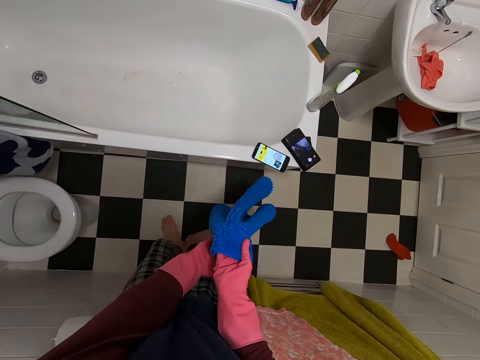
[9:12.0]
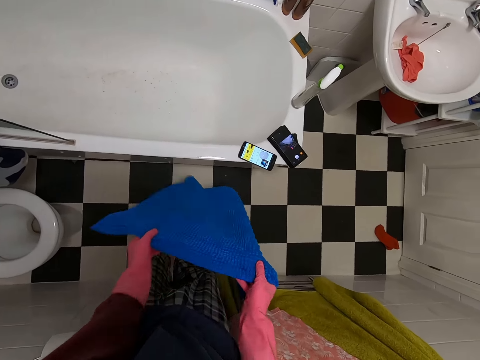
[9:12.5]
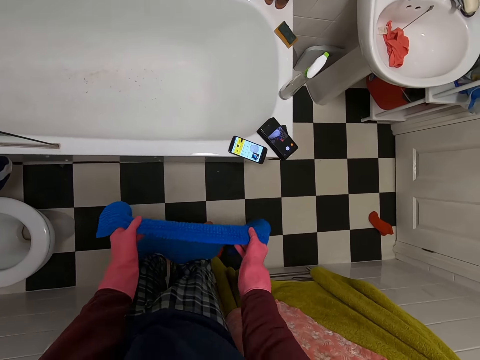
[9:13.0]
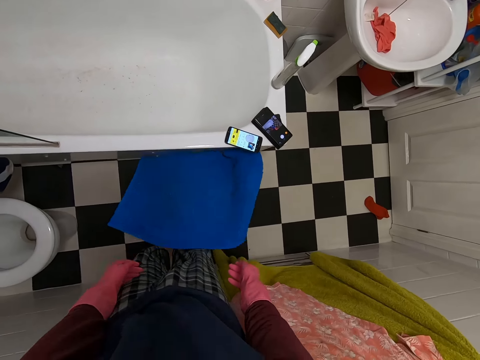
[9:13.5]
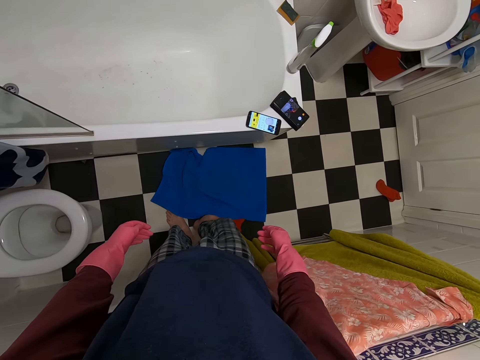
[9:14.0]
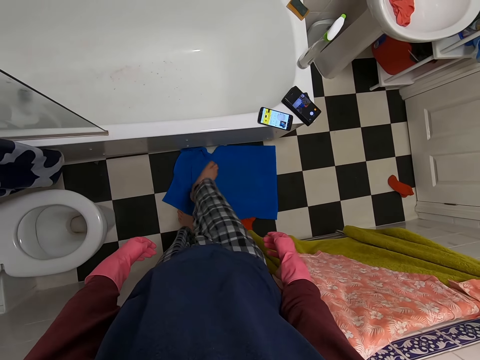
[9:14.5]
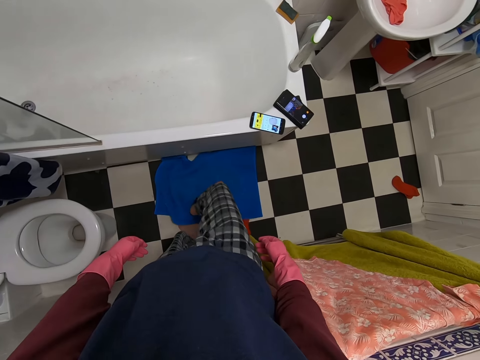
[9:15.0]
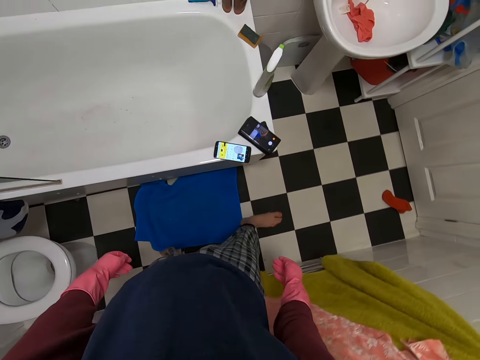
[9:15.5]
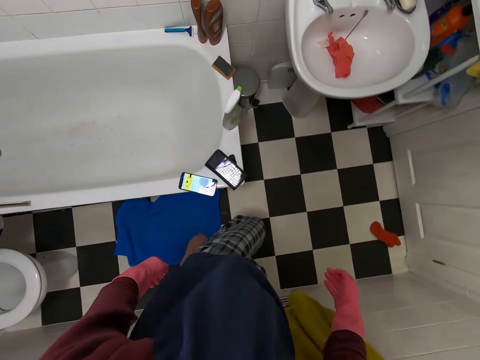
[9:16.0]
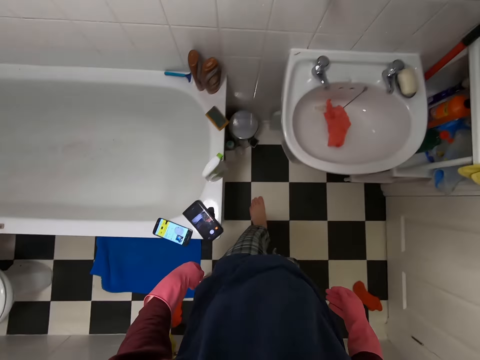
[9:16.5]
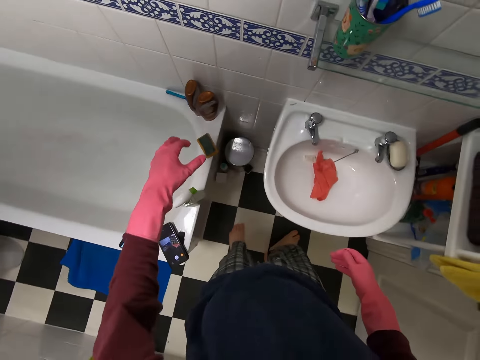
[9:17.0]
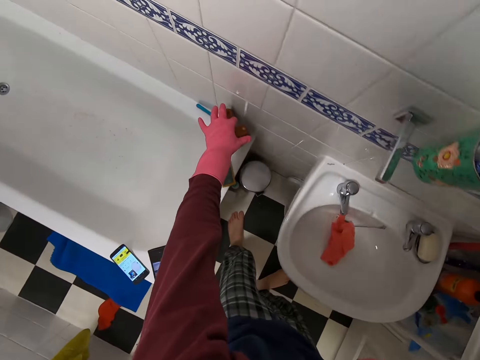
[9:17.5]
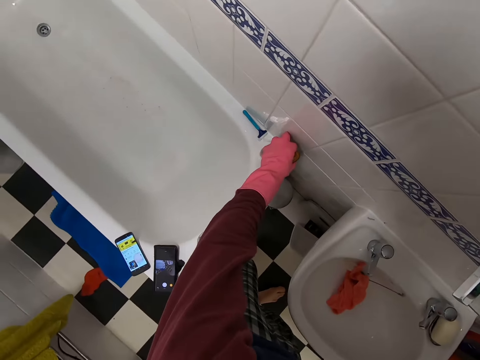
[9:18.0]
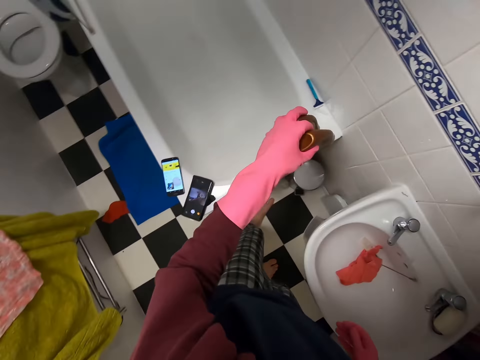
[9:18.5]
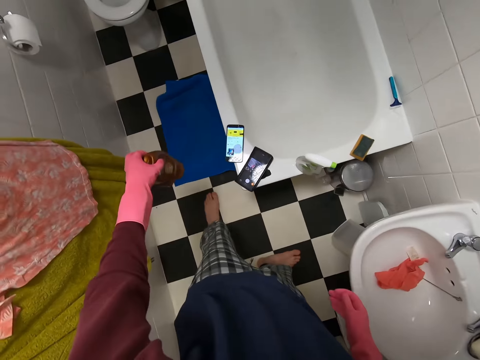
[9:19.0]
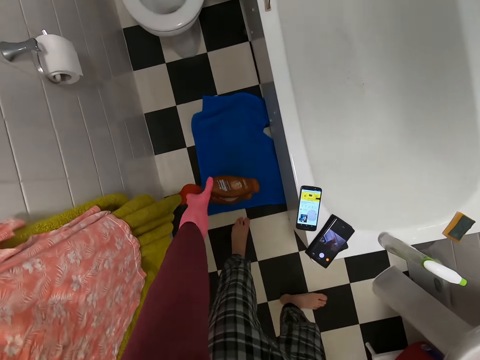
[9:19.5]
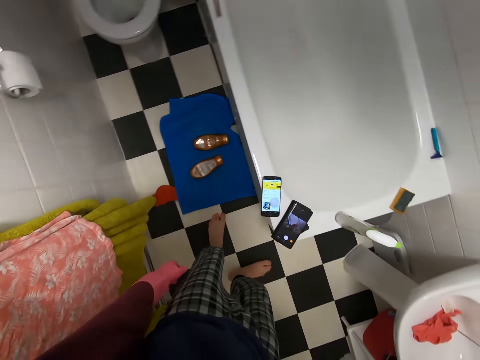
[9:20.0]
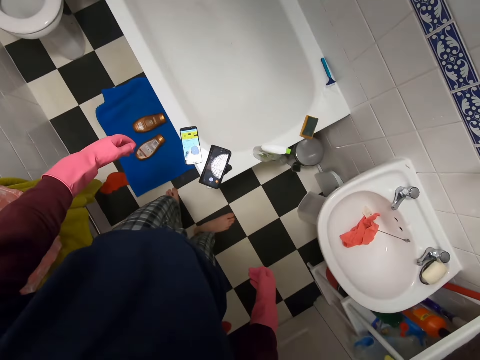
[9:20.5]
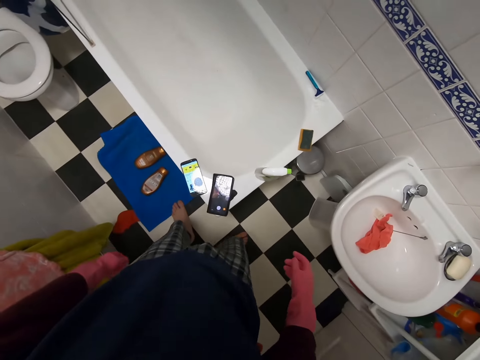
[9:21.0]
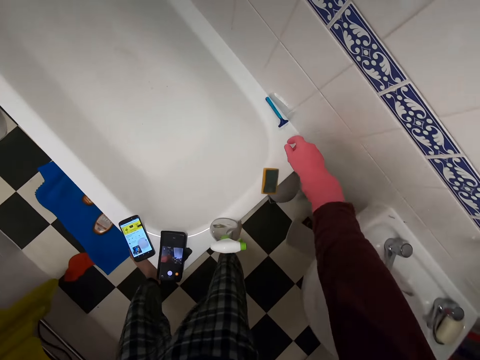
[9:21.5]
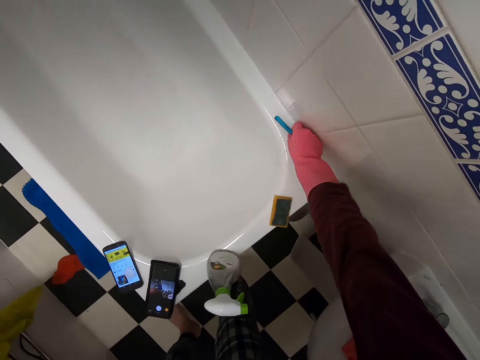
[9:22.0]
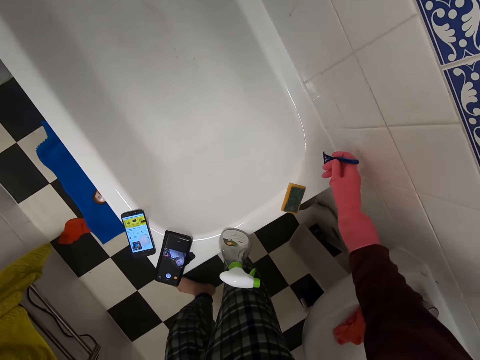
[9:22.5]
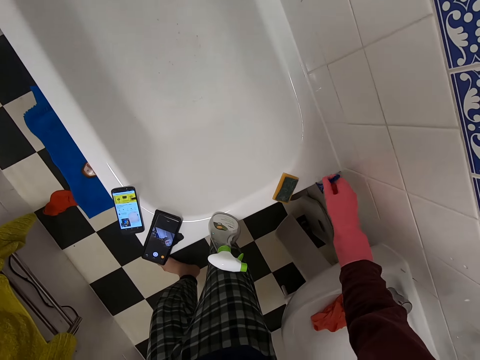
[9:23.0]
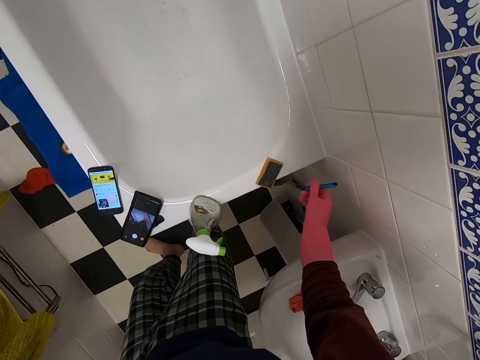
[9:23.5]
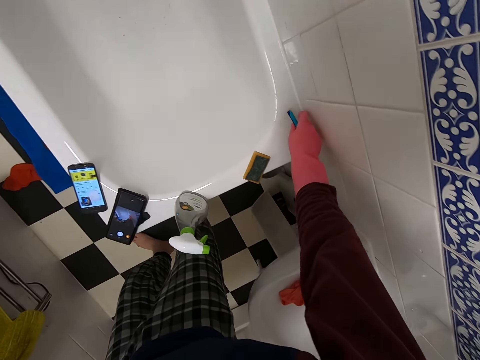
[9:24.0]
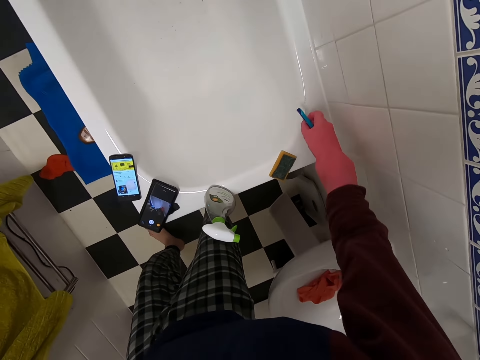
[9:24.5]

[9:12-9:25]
The camera wearer spreads the mat. They put the rag on the floor. They step on the mat. They move the rag with the leg. They walk around. They pick up a bottle. They move the body oil. They drop the bottle. They pick up the razor.

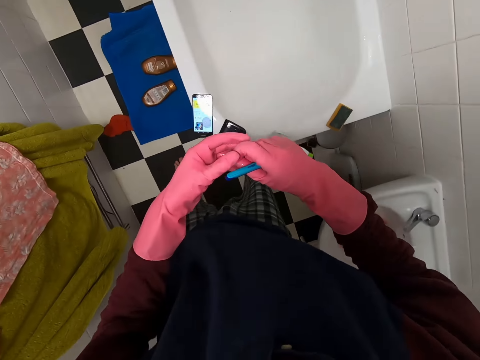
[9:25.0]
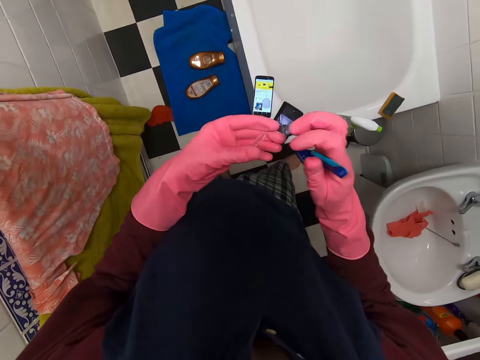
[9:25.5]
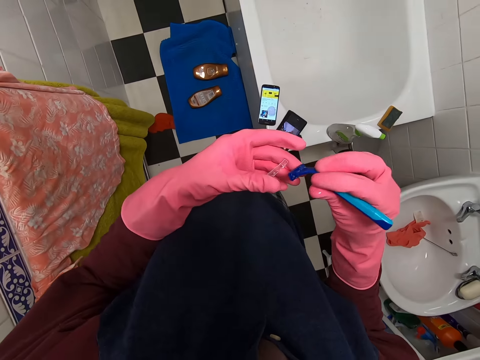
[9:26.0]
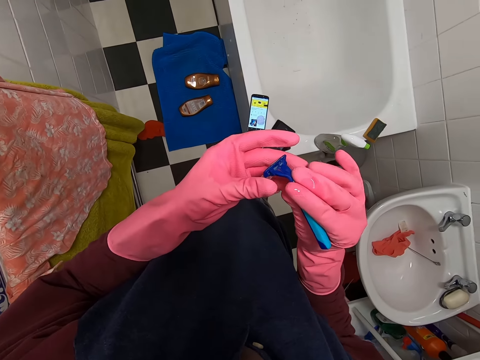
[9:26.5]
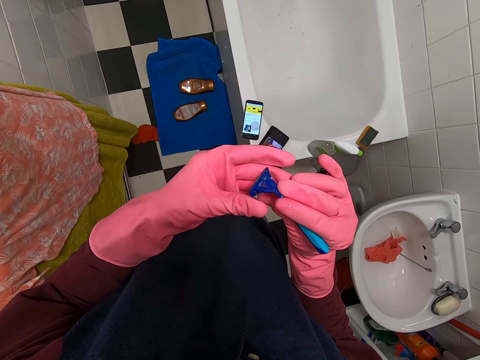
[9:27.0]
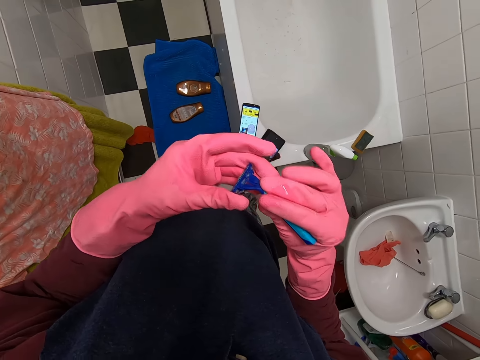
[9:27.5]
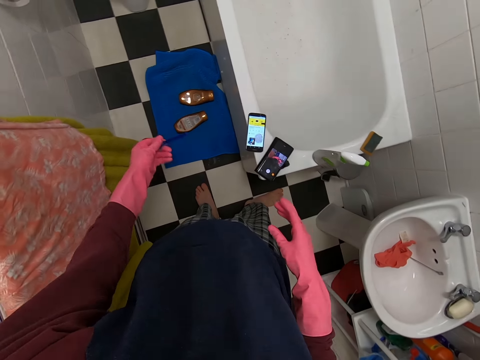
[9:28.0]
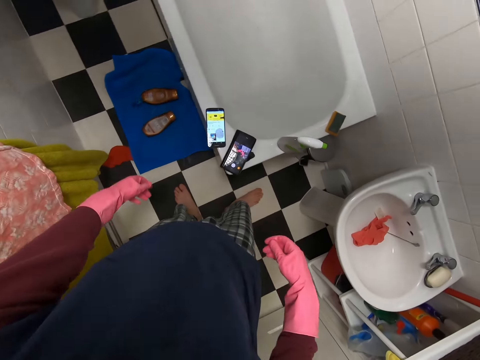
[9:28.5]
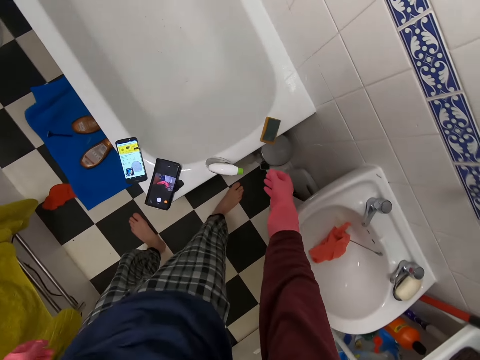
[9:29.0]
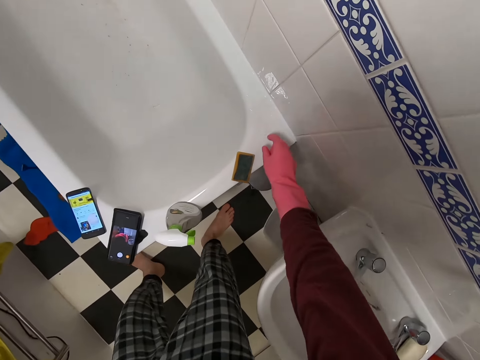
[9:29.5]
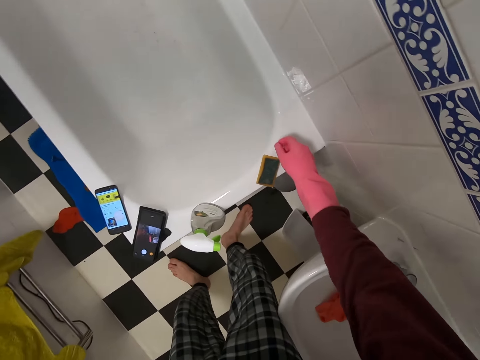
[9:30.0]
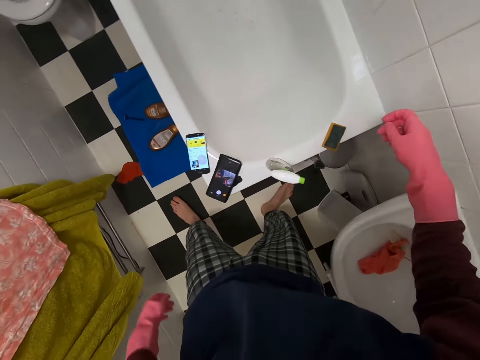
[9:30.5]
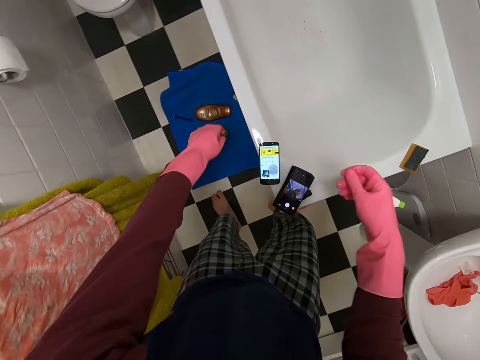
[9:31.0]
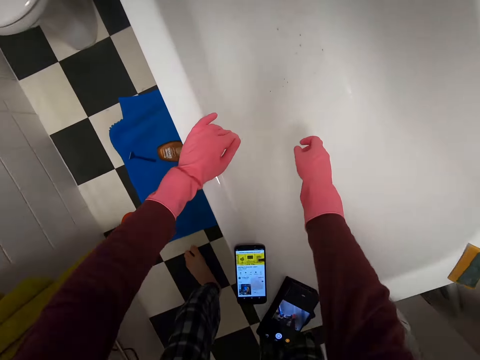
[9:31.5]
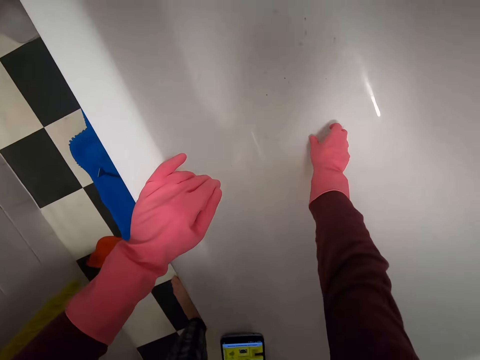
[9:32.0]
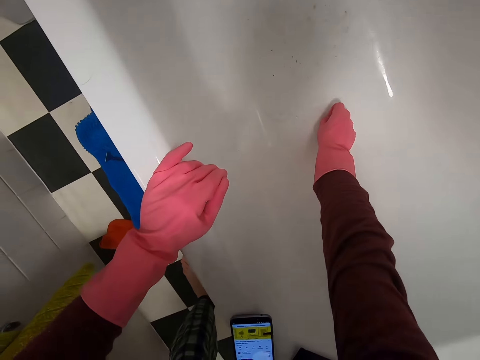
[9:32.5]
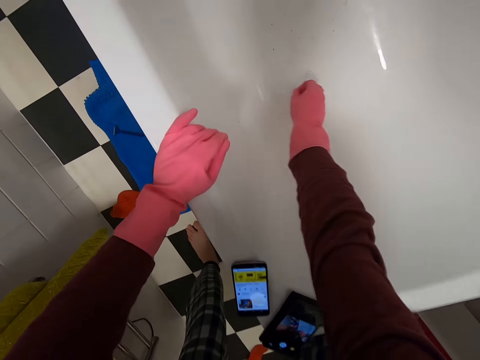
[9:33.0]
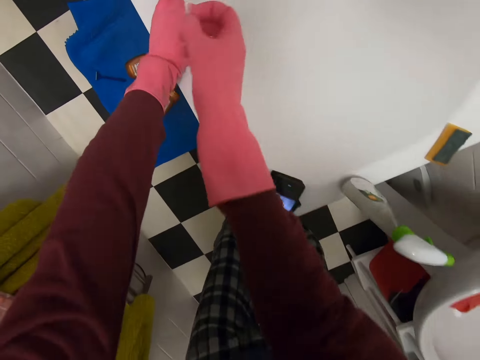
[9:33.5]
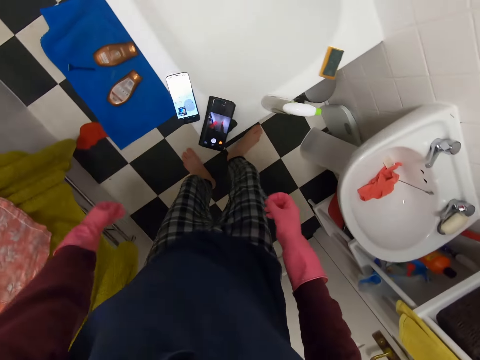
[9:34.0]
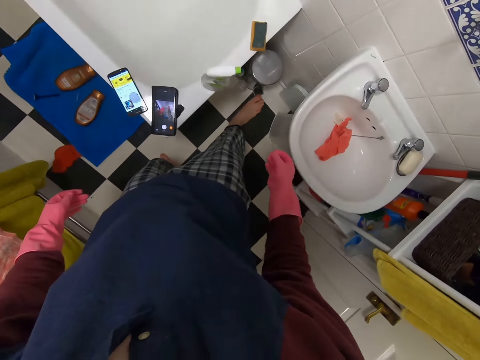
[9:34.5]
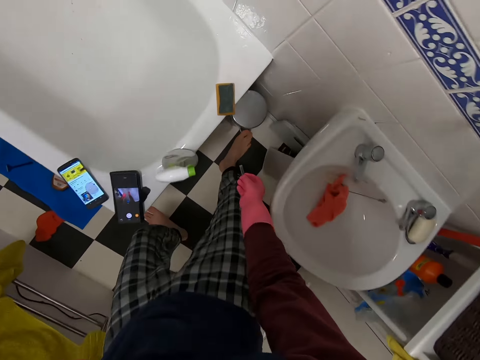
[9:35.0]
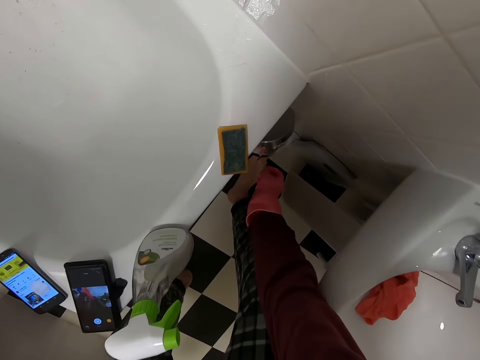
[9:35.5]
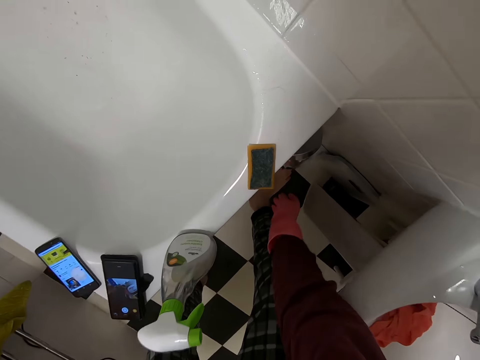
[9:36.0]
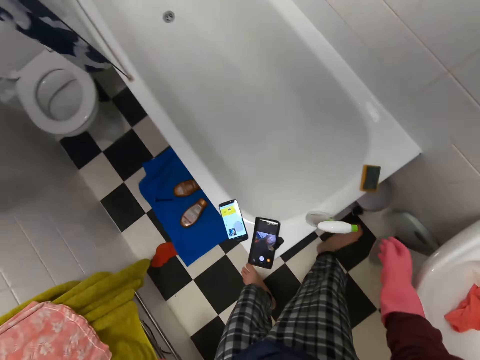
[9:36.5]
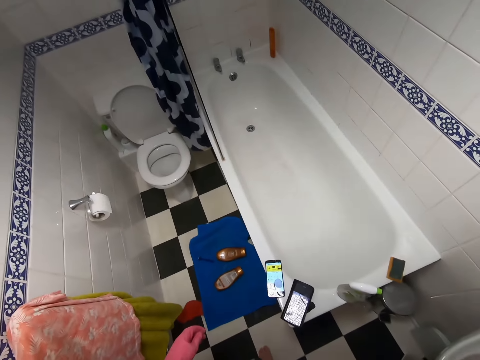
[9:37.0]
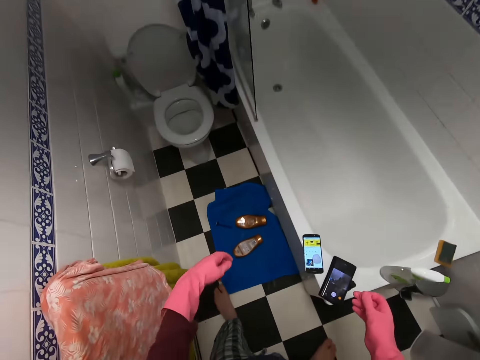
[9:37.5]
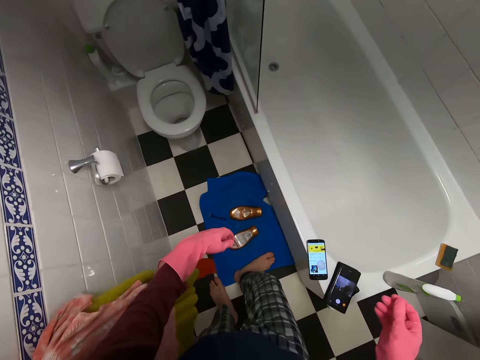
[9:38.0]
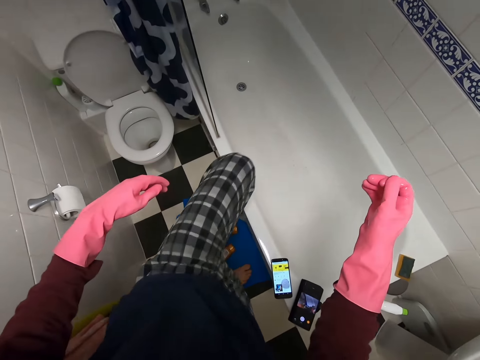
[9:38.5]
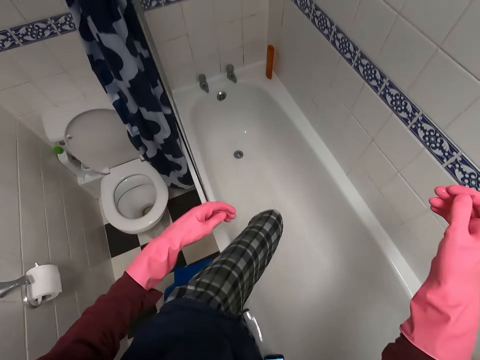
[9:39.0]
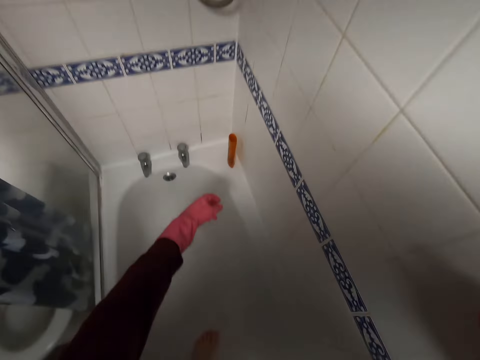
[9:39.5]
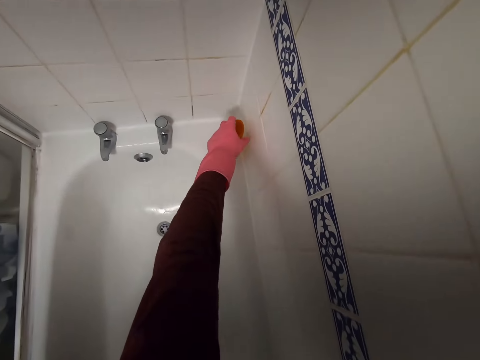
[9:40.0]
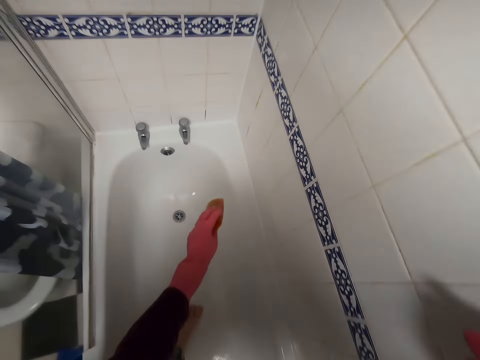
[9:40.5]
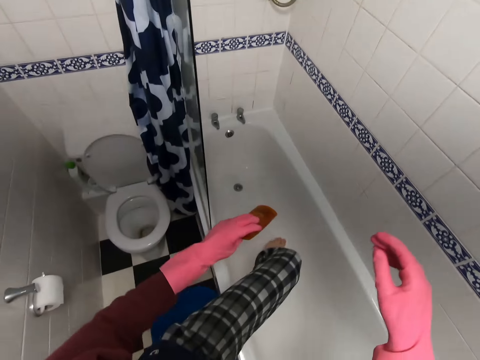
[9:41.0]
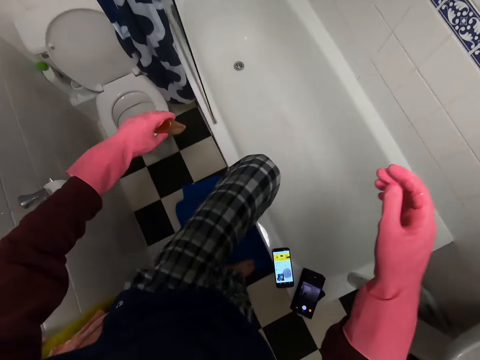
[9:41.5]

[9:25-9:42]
The camera wearer closes the razor. They throw the razor down. They pick up the nail. They open the dust bin. They put the nail into the bin. They get into the bathtub. They pick up the body oil.
